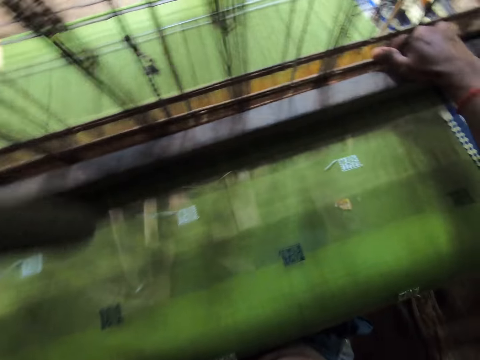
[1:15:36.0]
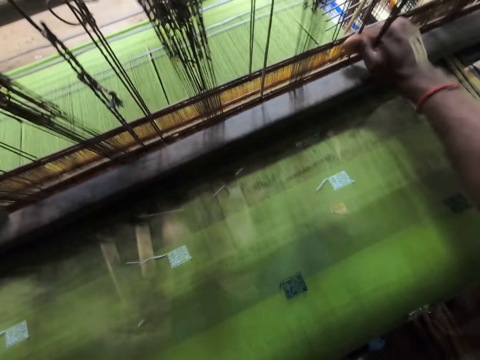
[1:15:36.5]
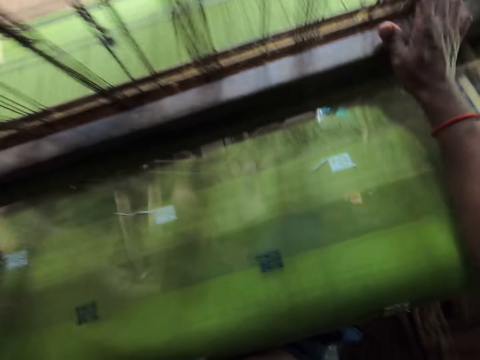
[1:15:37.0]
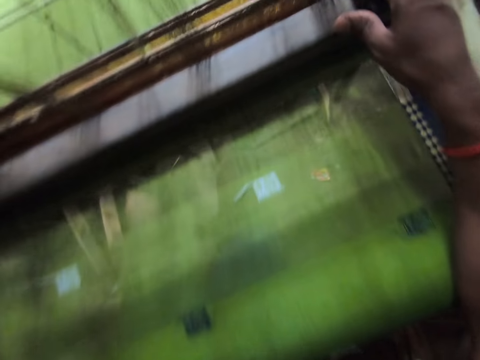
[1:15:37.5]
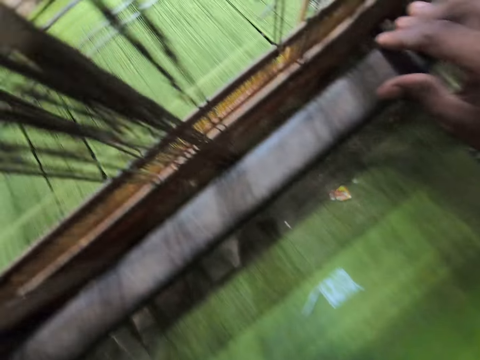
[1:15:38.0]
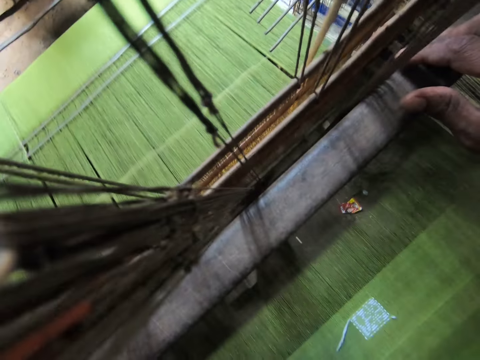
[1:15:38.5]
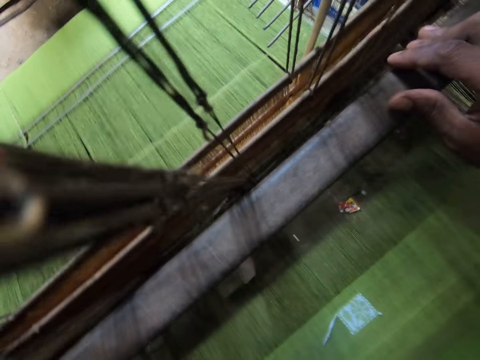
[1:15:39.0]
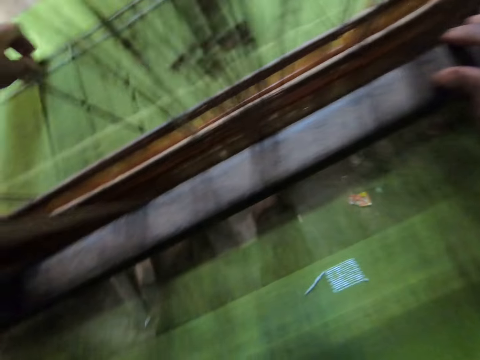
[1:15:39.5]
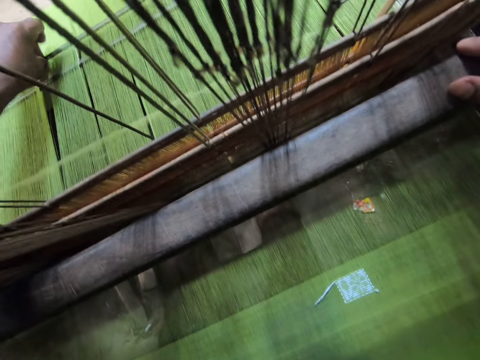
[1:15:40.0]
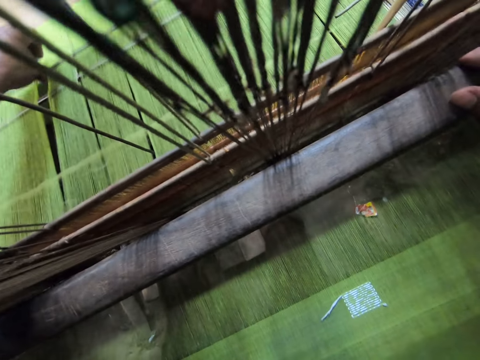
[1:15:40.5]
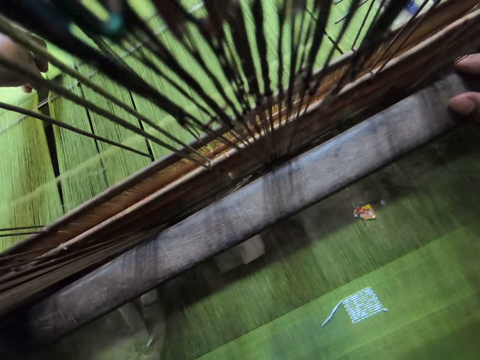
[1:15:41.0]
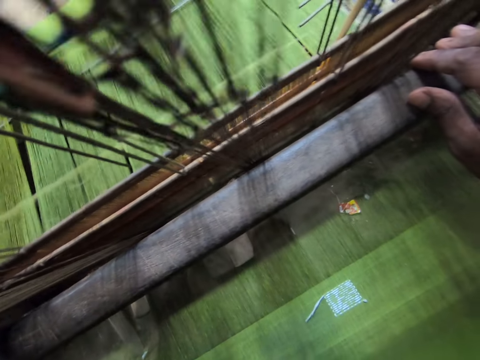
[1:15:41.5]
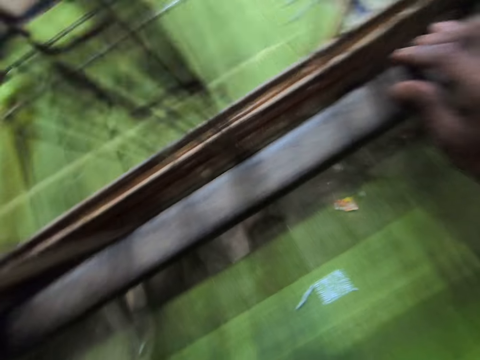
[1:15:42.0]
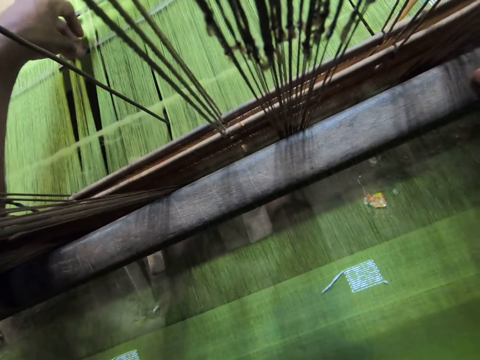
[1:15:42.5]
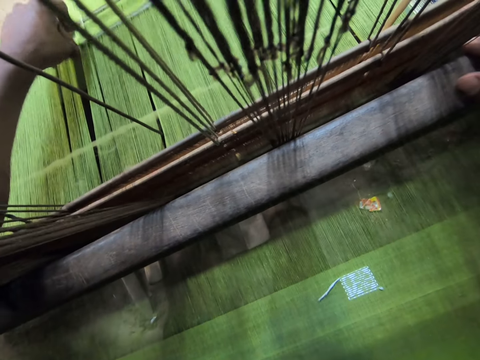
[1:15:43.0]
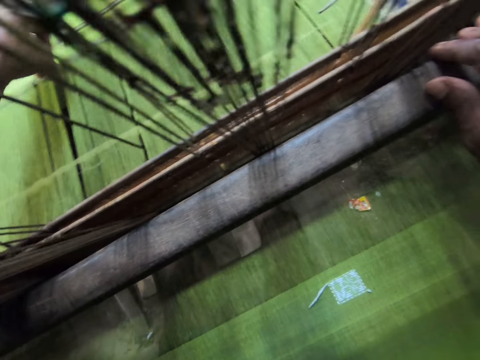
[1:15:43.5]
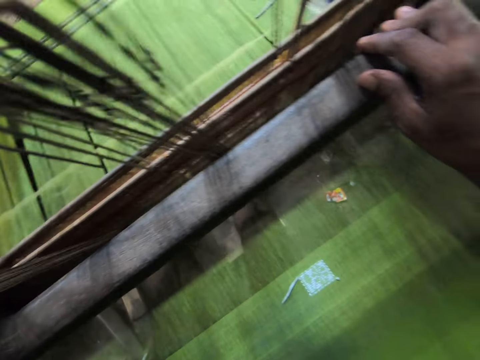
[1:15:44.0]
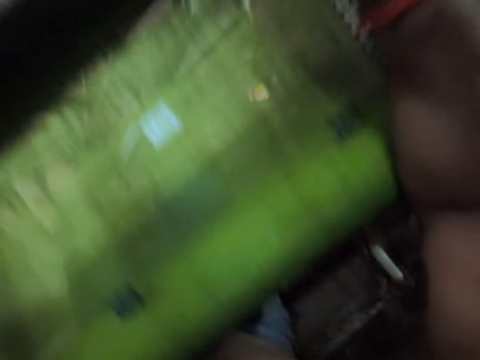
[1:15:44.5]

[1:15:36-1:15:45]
The camera wearer adjusts the harnesses of the handloom with his left hand. He touches the warp yarn with his left hand.

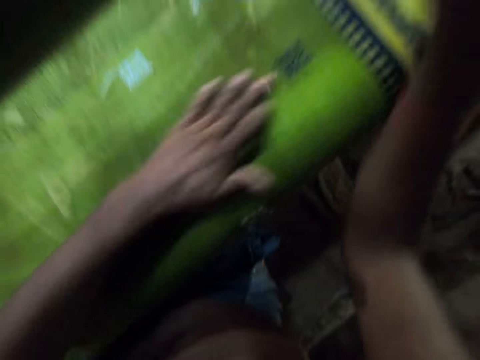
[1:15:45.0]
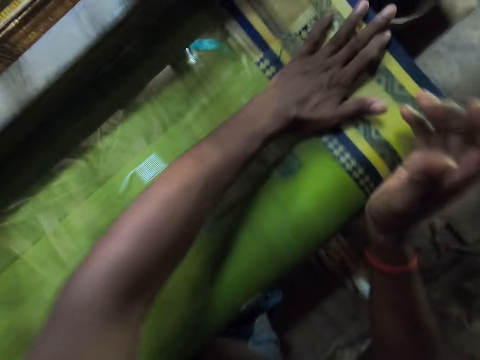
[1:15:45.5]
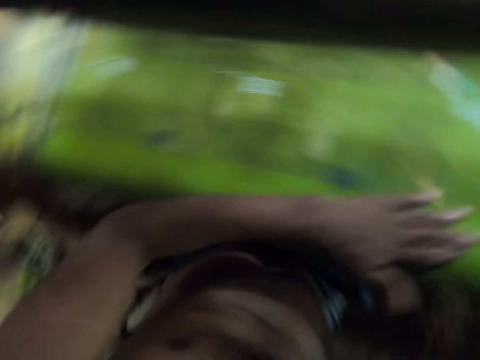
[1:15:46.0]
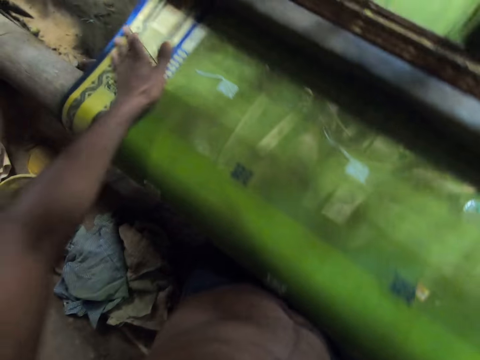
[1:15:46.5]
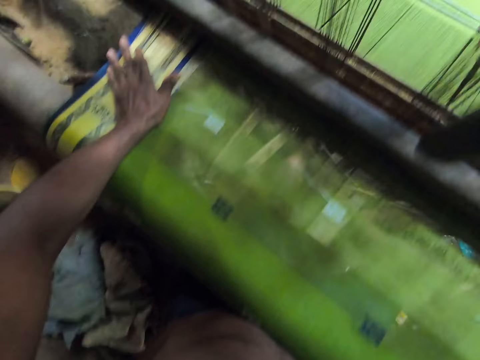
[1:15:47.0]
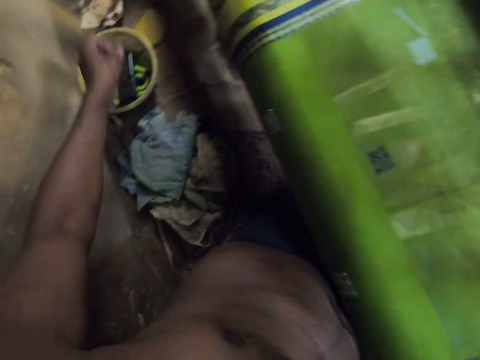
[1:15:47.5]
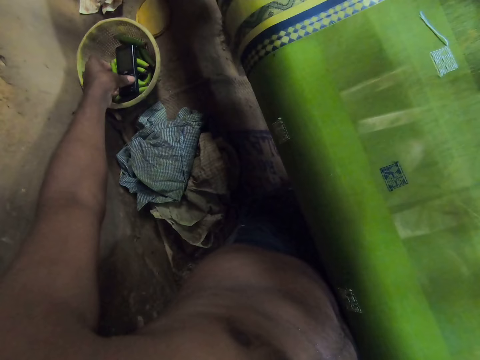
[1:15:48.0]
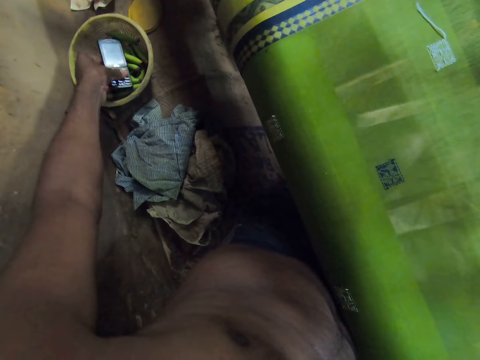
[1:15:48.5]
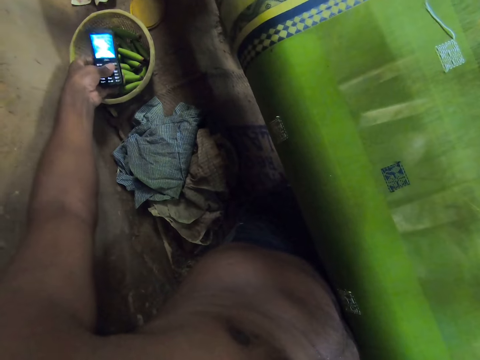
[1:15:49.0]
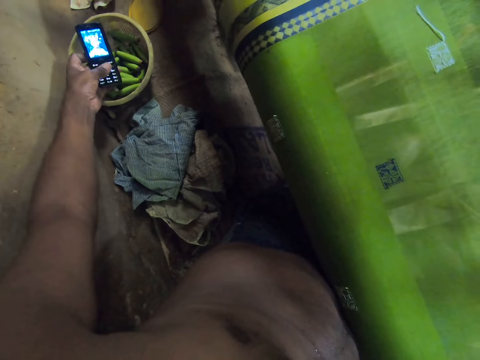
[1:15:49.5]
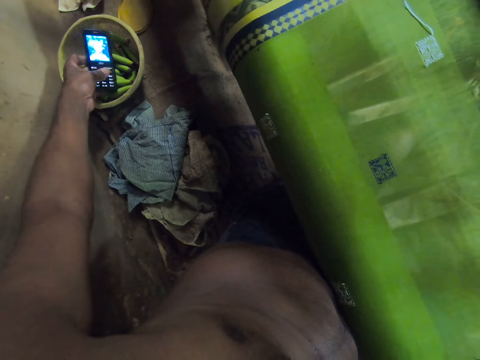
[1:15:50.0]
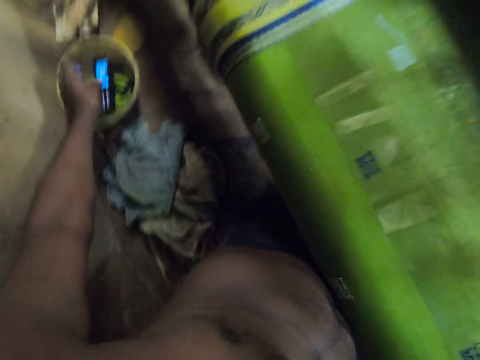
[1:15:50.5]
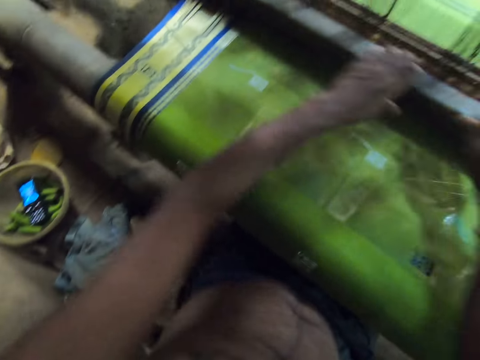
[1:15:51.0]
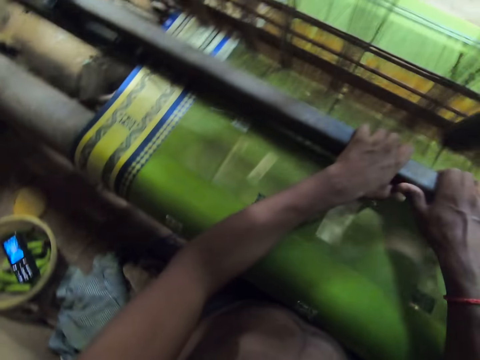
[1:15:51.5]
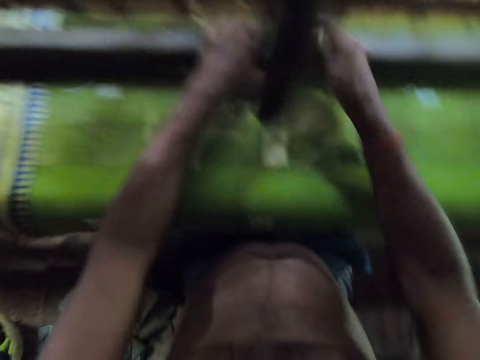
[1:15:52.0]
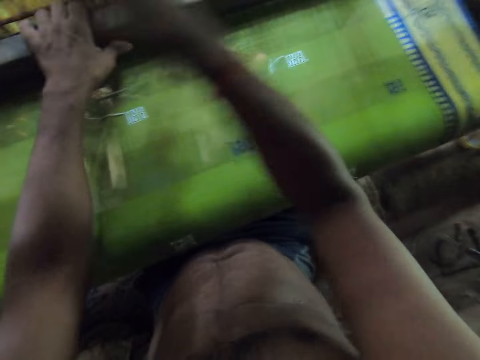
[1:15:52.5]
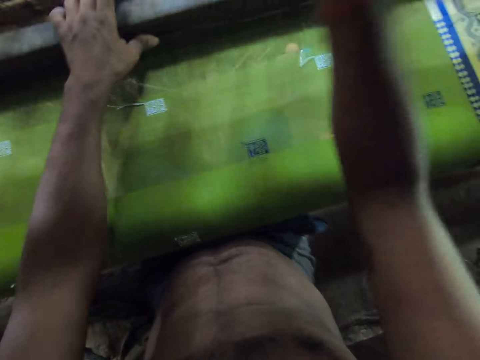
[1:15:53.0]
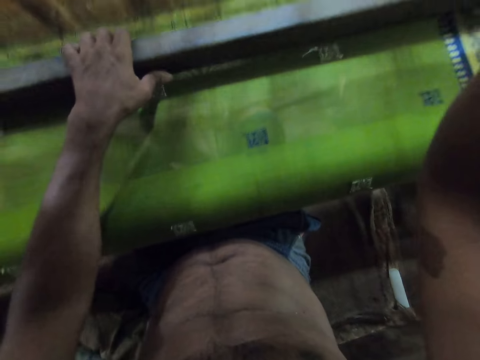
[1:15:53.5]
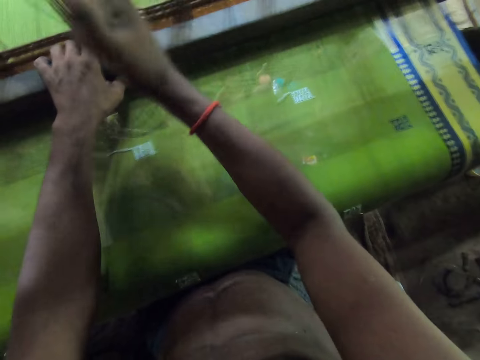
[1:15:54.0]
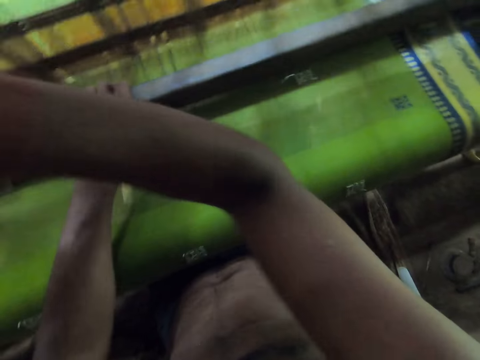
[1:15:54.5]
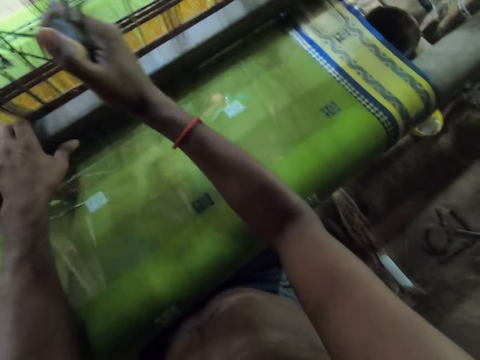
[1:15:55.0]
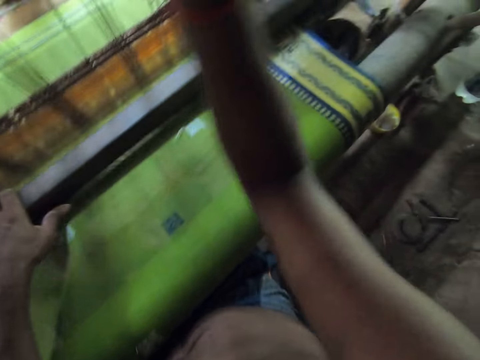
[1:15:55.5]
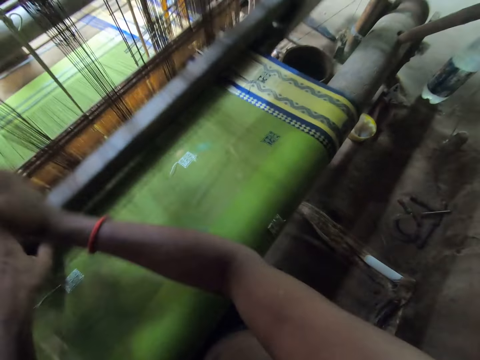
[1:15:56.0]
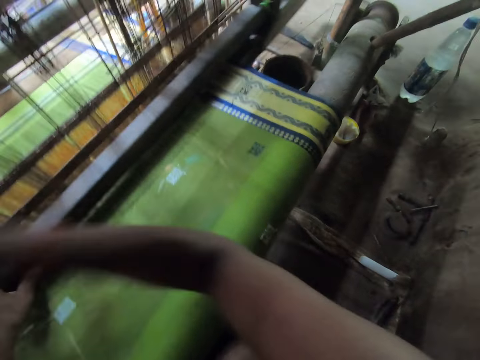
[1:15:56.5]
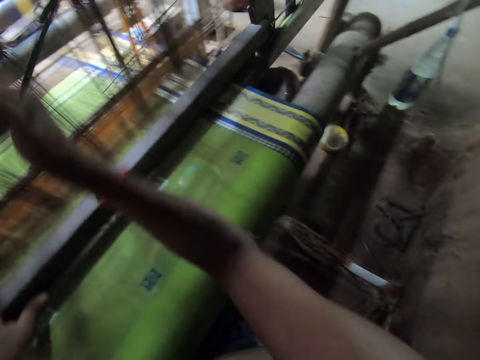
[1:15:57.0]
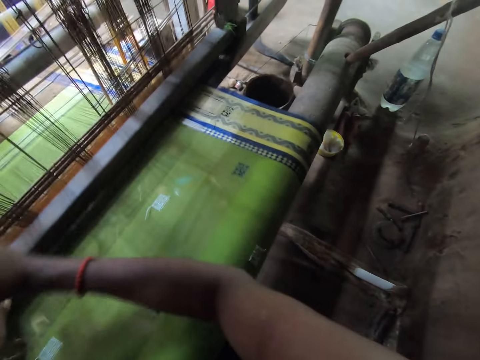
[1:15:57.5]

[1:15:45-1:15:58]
The camera wearer smoothens the cloth on the handloom with his right hand. He picks up the phone from the bowl with his left hand. He touches the phone in the basket. He holds the batten of the handloom with both hands. He holds the batten of the handloom with his left hand. He pulls down the pull cord of the handloom with his right hand.

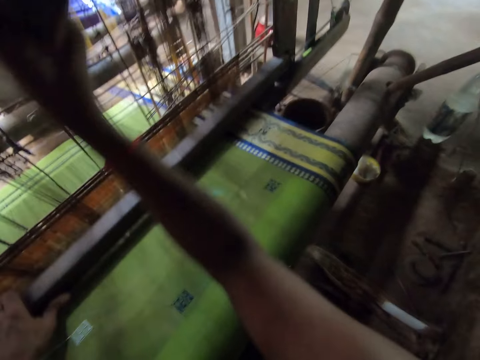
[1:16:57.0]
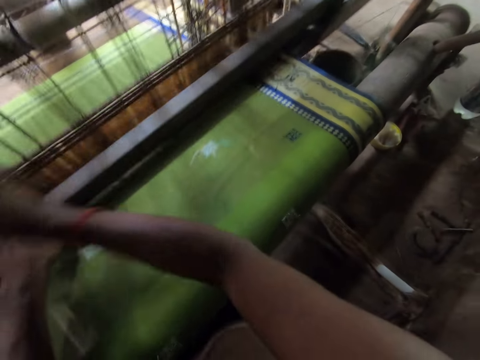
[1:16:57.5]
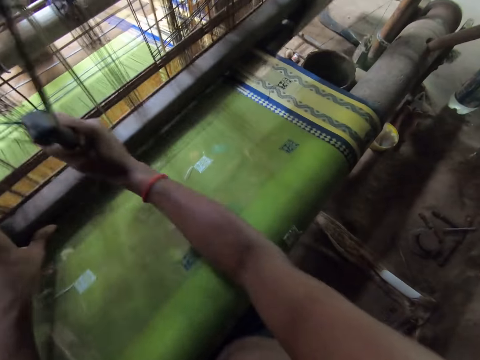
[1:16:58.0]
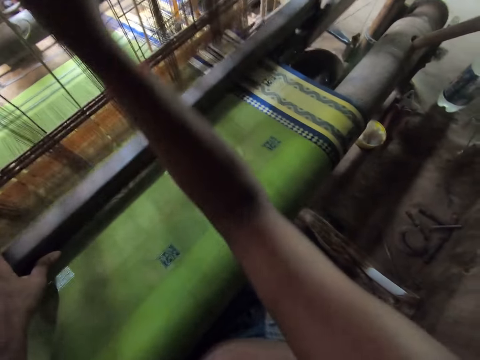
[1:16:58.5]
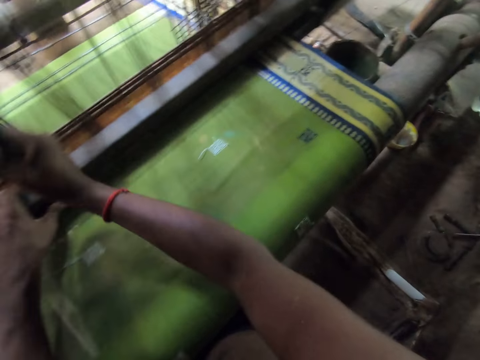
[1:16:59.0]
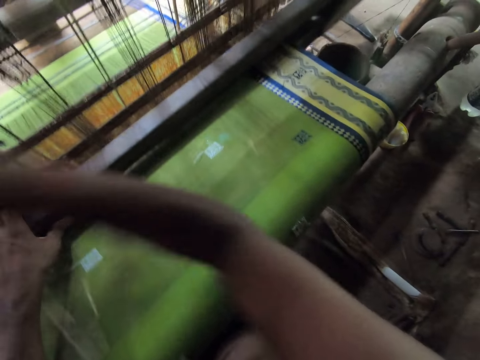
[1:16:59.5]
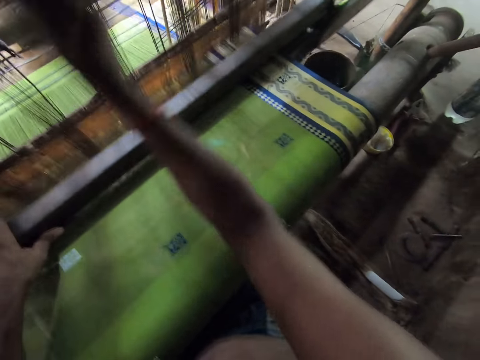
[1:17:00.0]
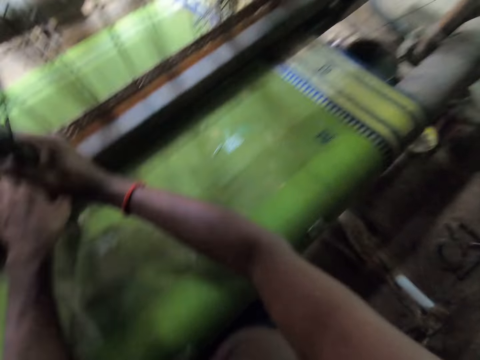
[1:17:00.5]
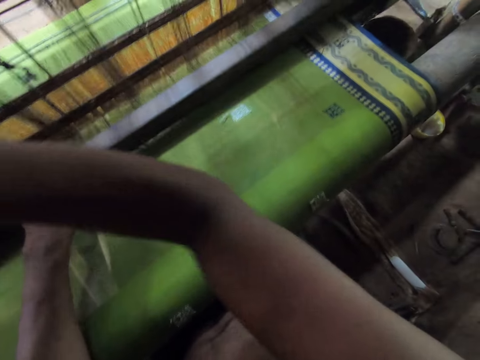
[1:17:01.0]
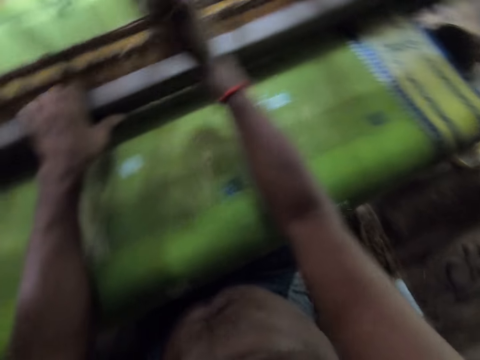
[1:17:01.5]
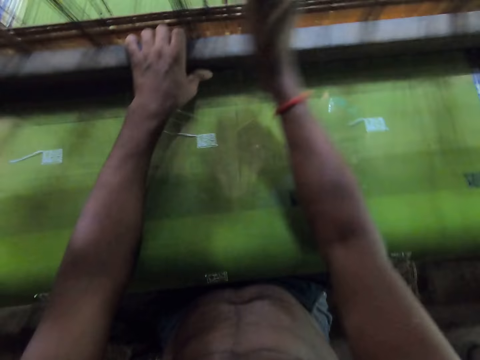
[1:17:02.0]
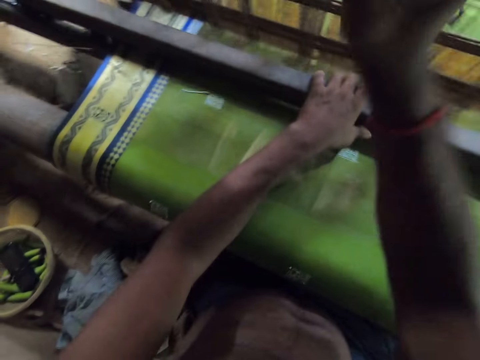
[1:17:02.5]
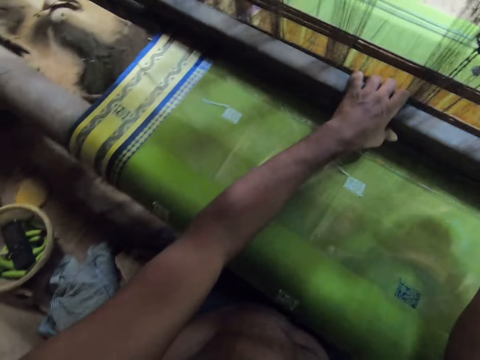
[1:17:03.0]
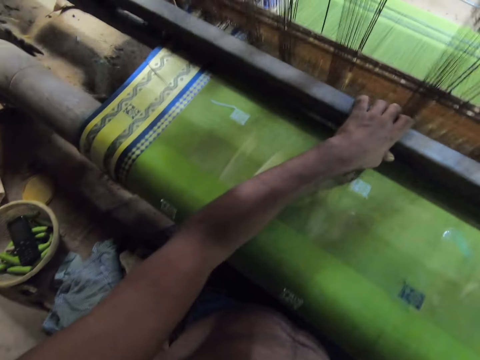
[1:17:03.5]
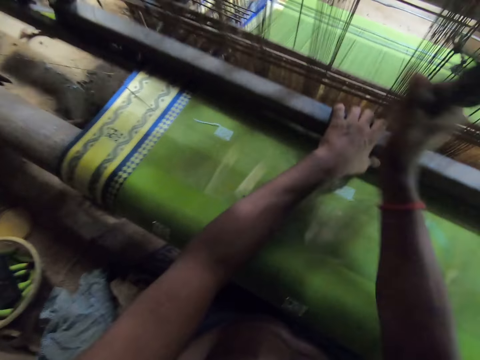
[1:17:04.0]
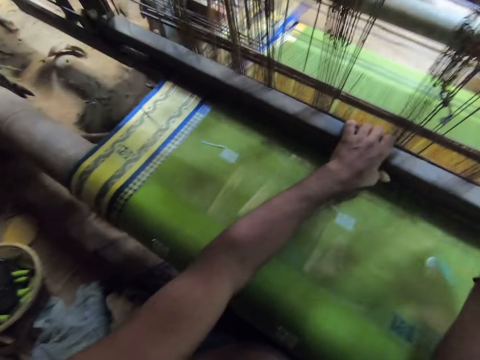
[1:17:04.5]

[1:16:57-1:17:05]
The camera wearer sings.
